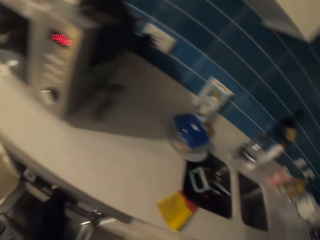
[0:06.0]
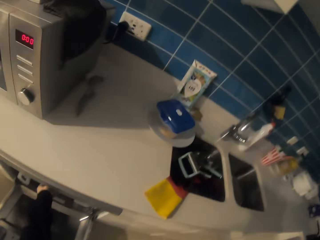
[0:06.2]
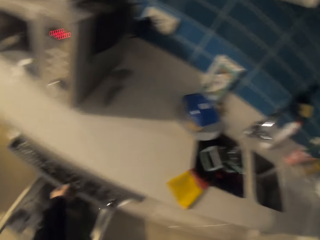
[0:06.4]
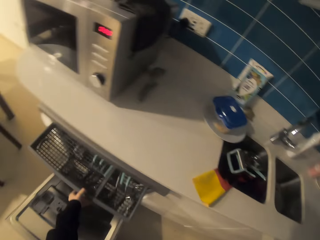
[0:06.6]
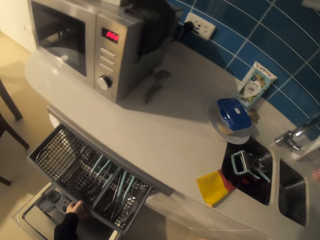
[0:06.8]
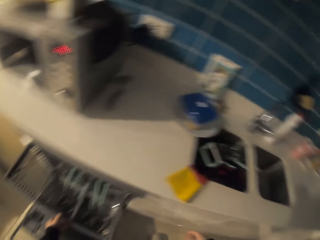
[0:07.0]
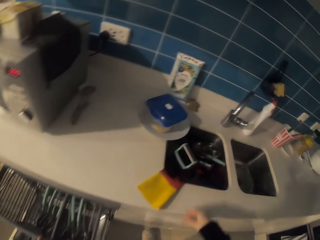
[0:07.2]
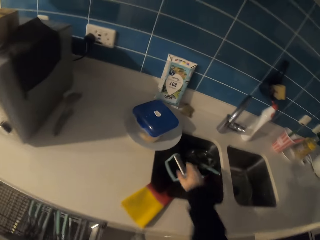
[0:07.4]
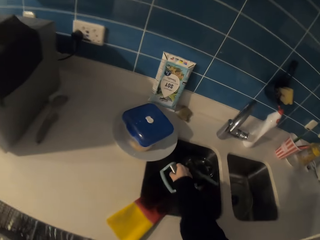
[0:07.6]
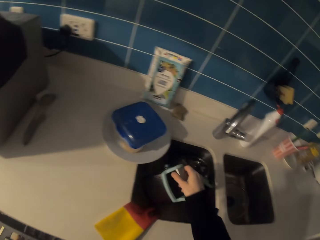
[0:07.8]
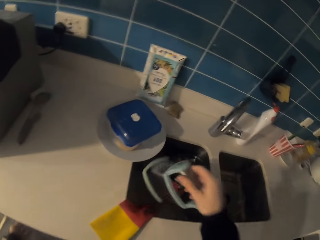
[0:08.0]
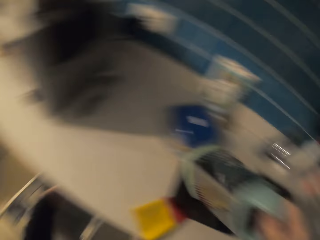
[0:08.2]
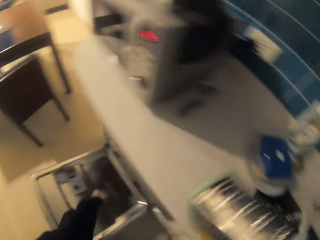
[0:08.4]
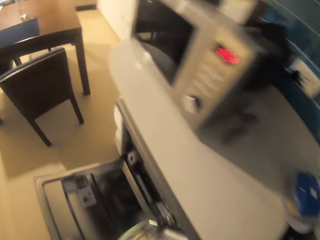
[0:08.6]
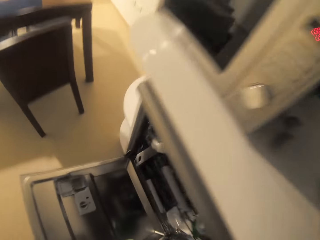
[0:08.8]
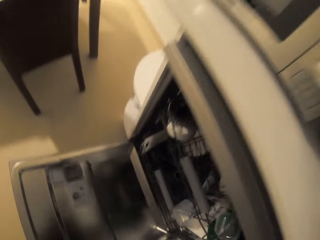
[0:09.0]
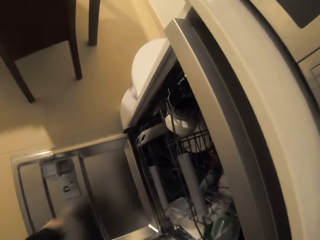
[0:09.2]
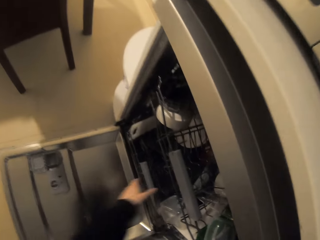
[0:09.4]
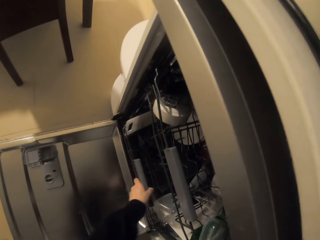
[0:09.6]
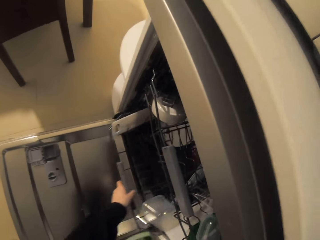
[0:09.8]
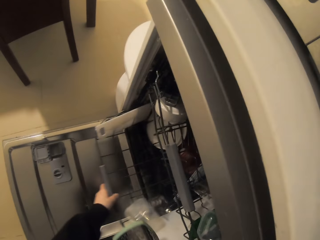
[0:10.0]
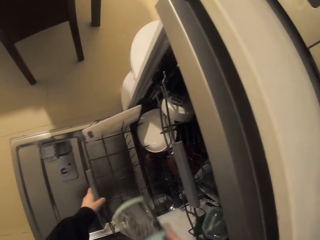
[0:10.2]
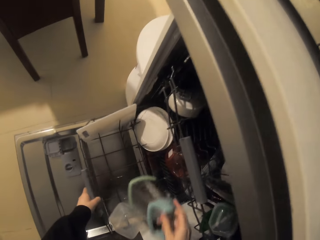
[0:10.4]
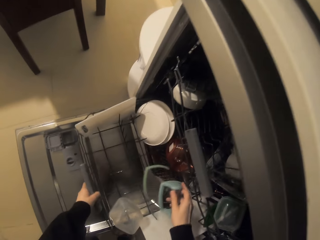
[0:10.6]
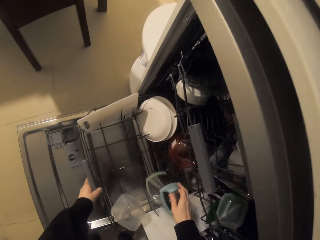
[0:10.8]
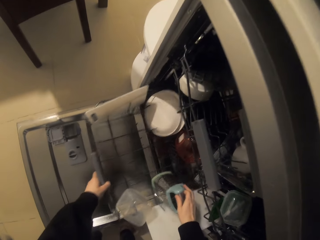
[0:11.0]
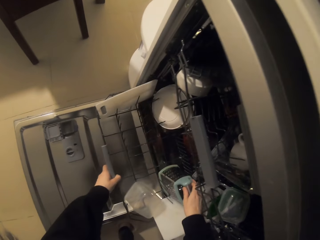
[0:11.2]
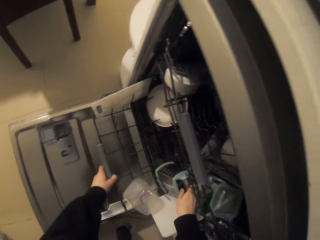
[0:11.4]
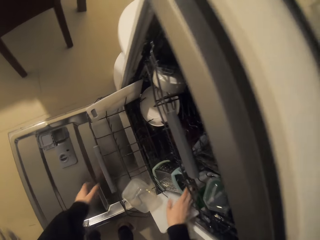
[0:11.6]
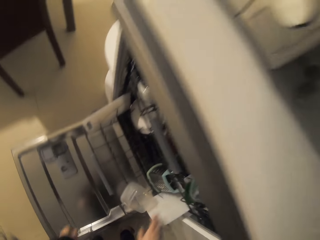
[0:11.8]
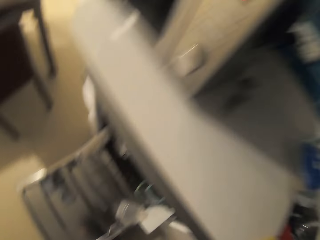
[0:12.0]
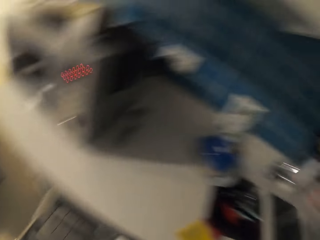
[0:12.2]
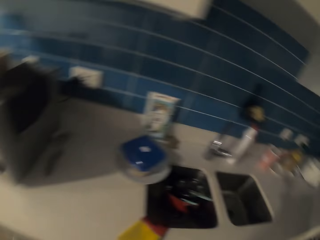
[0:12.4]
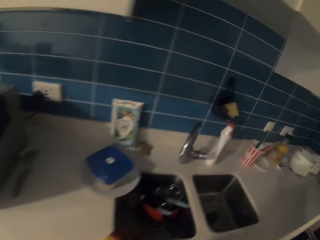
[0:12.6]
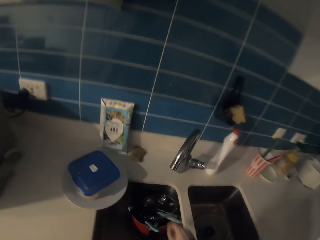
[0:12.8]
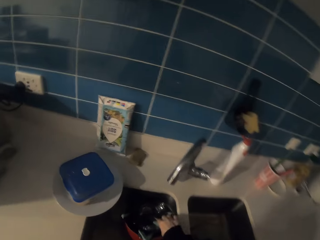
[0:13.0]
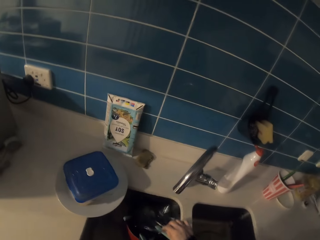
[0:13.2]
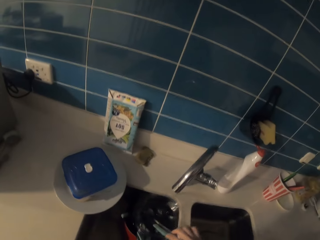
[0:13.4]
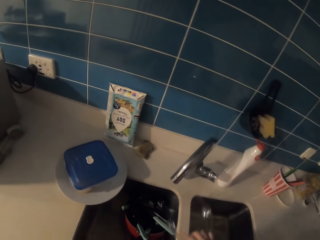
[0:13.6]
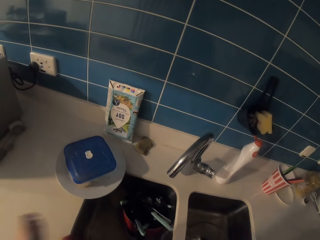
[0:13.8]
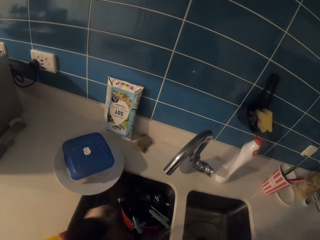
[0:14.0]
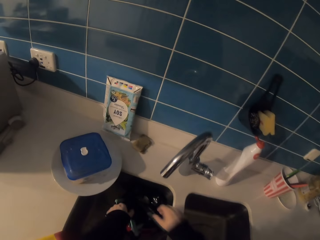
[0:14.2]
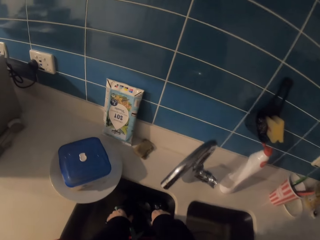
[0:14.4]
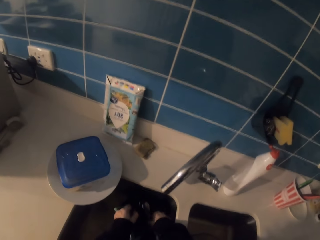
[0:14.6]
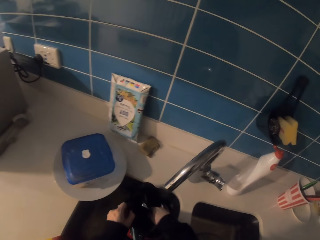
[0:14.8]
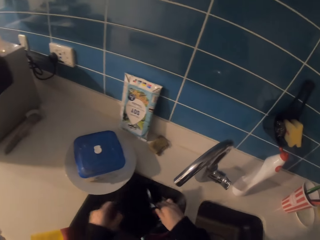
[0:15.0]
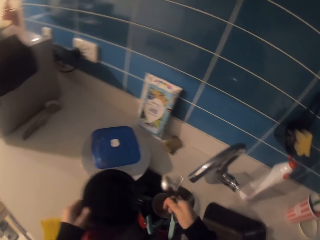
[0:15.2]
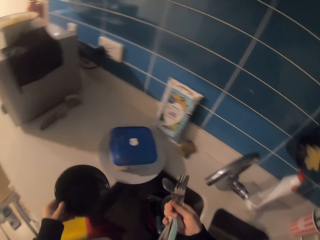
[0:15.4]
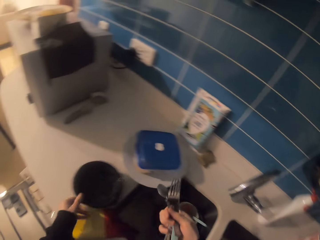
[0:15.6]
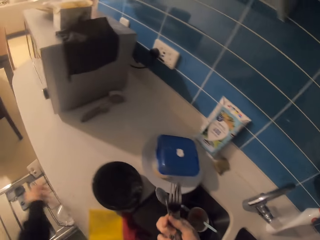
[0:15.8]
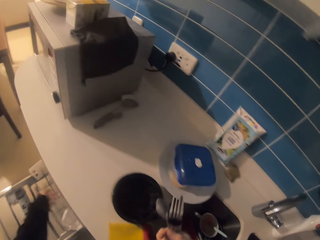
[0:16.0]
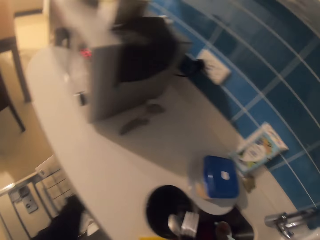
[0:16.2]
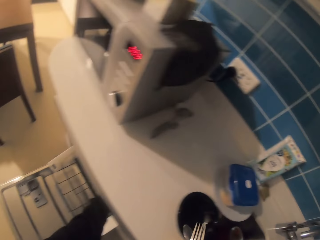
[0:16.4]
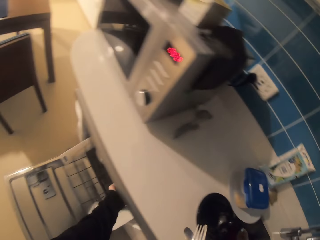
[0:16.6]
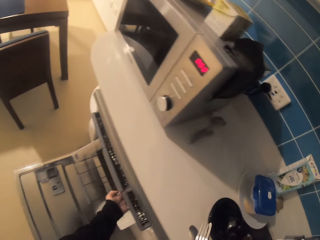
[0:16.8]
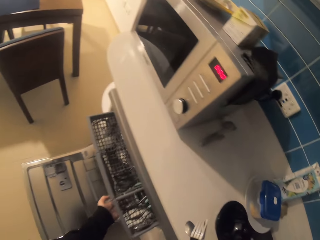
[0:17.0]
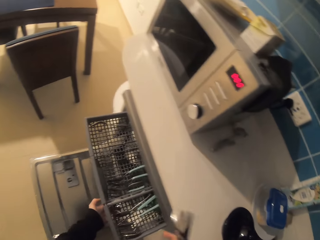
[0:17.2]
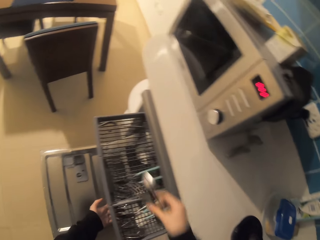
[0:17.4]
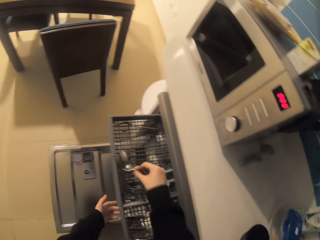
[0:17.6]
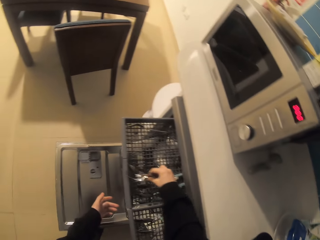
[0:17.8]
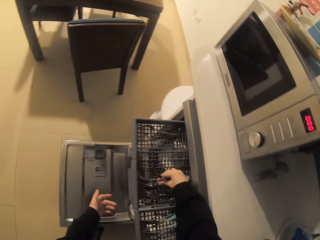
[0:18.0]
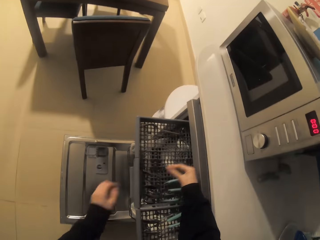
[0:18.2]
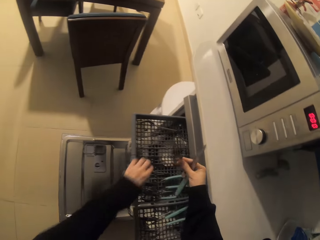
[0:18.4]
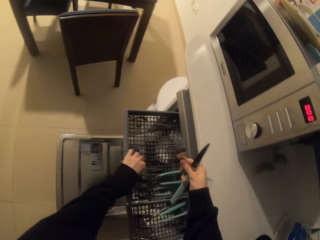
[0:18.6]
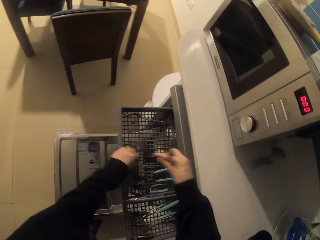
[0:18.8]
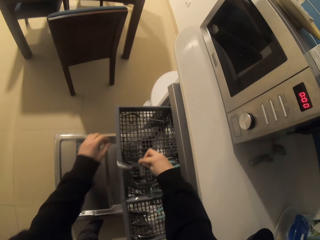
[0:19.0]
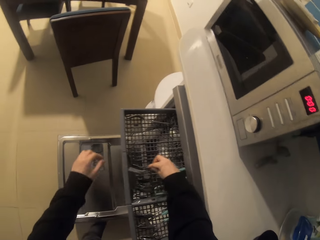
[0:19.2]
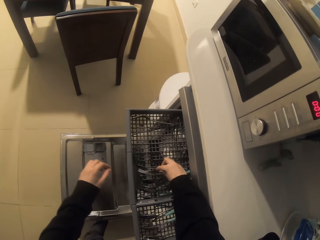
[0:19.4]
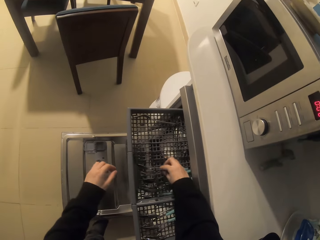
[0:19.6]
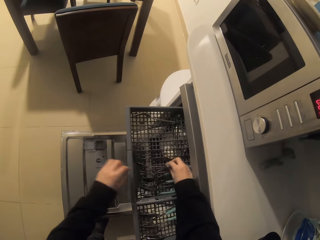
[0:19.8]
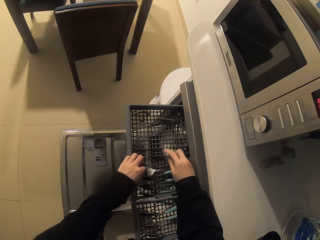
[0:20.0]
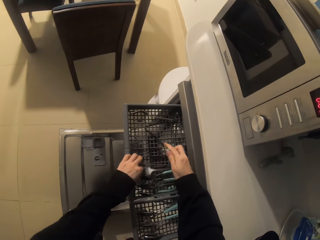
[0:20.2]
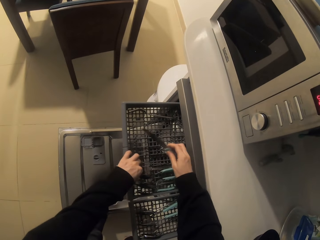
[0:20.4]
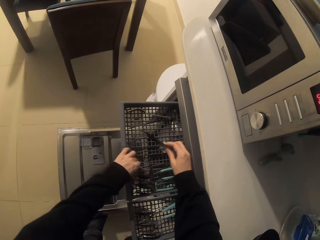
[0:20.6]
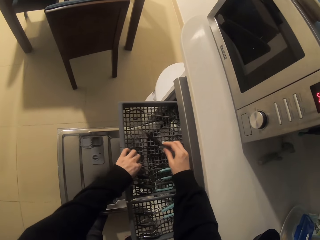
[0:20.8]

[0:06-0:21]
The camera wearer pulls a utensils drawer or tray outside. They pick up a grater from the table. They pull a utensils stand outside. They put the grater on the tray in the dishwasher machine. They pick a colourless plastic tin. They pick up a black tin. They pick up spoons and forks from the sink. They place the black tin on the kitchen bench. They pull a tray. They put the spoons and forks on the tray in the dishwasher machine.

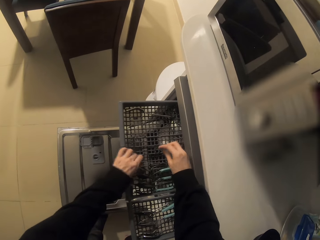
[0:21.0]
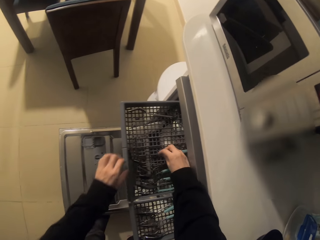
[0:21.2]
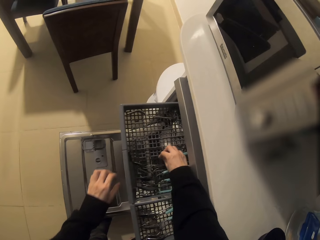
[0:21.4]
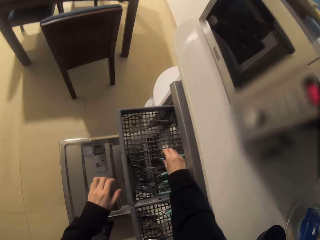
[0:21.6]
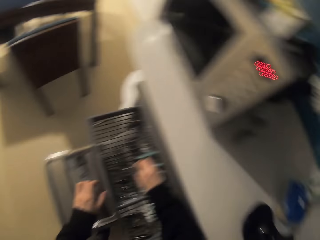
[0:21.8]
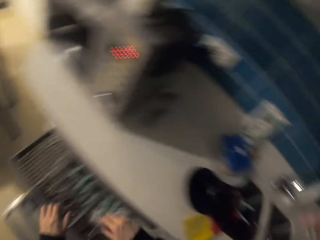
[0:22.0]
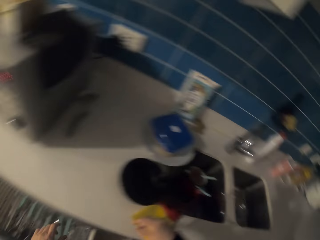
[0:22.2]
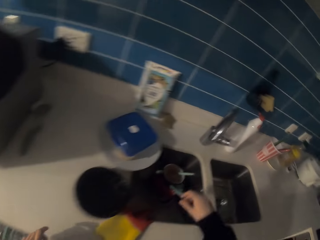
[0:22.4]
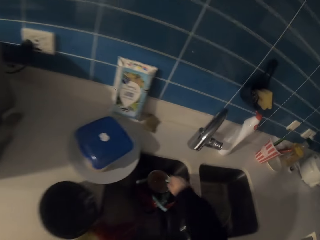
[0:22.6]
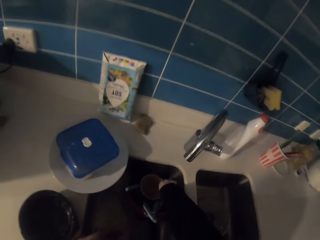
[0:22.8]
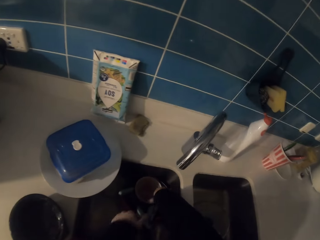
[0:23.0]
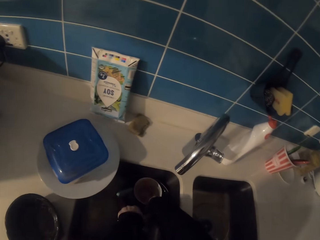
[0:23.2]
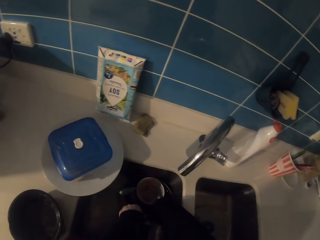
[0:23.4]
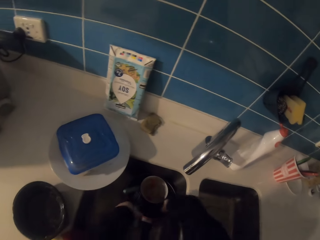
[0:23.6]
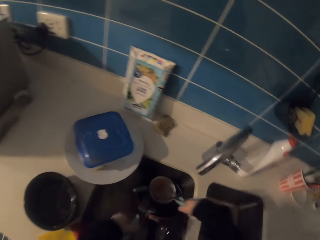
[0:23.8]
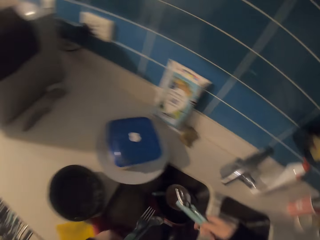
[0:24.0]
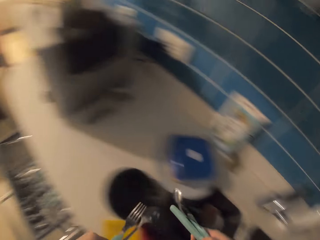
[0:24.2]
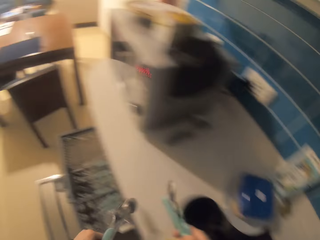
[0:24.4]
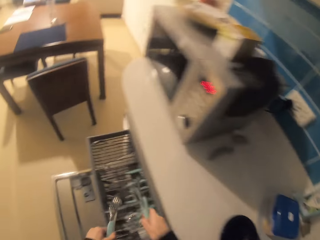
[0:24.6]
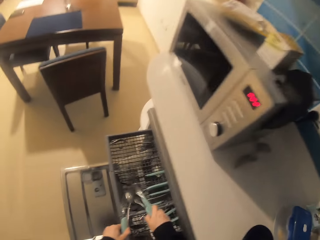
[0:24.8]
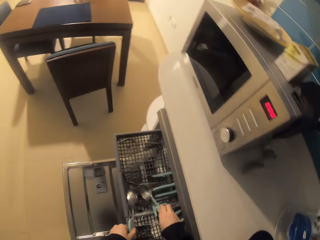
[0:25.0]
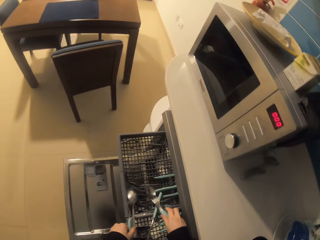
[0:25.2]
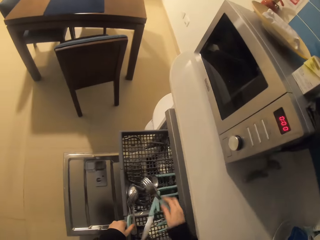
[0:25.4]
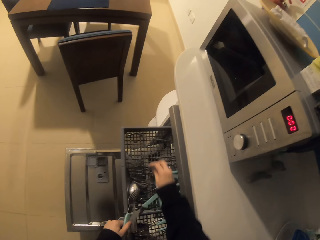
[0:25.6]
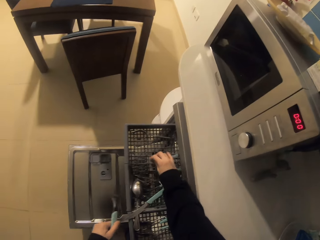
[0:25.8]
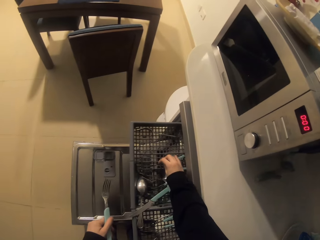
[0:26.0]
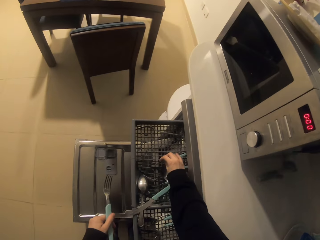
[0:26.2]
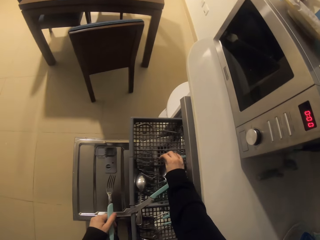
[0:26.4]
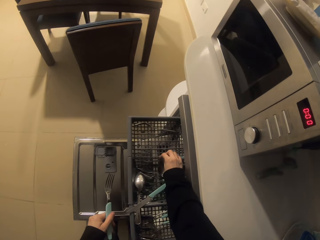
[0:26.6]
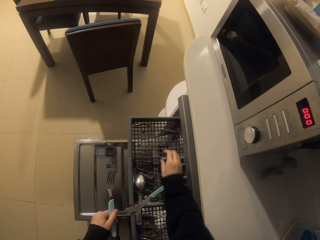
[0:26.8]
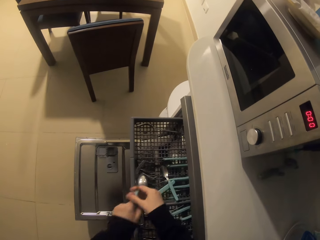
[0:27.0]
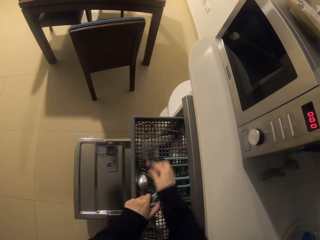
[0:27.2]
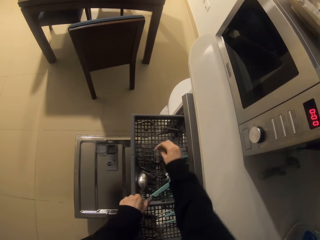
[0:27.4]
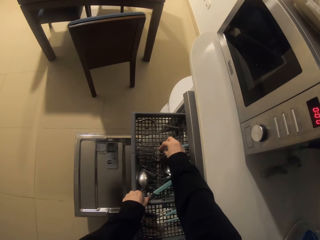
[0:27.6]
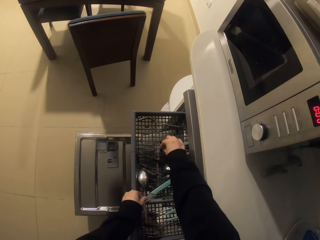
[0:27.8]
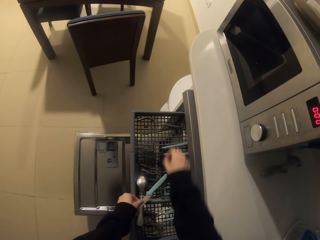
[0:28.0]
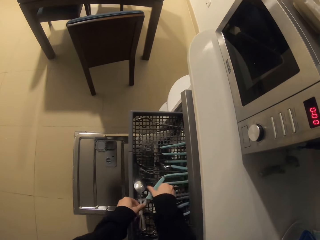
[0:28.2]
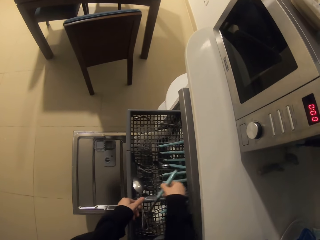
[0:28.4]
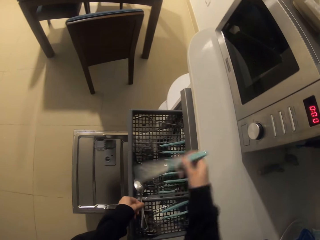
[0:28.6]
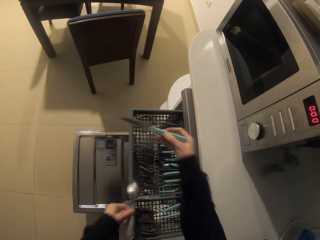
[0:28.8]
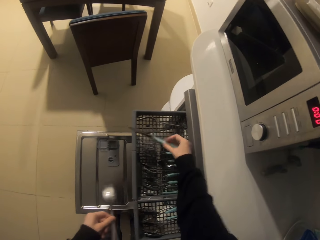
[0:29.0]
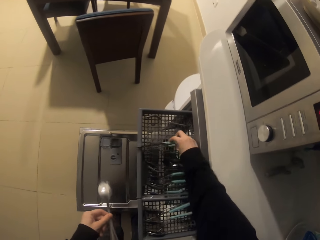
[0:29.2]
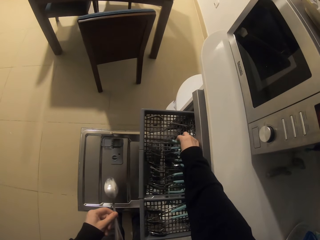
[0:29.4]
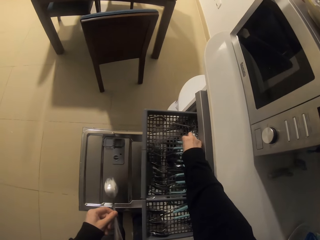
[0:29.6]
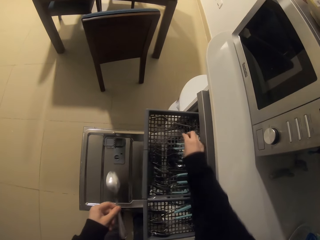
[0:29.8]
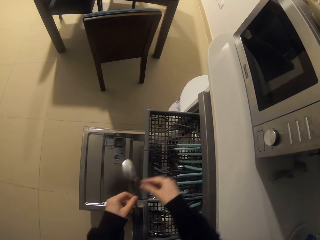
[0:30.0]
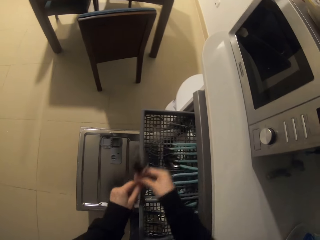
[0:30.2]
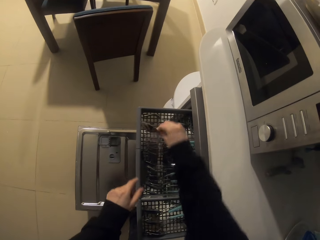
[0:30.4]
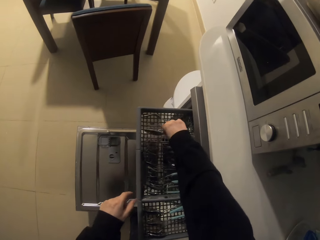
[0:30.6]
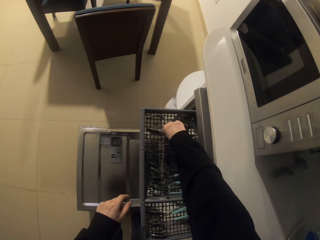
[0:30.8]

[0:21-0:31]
The camera wearer picks up spoons, forks and knives. They put the spoons, knives and forks on the tray and arrange the spoons, knives and forks on the tray.
